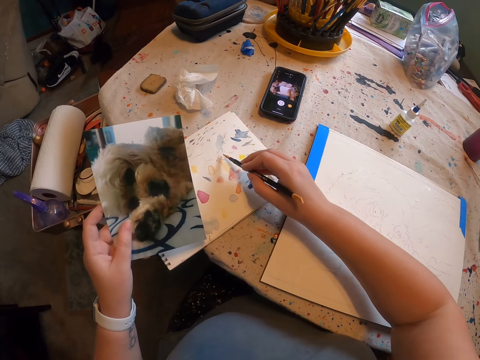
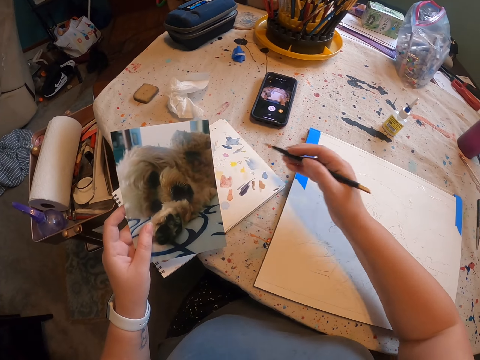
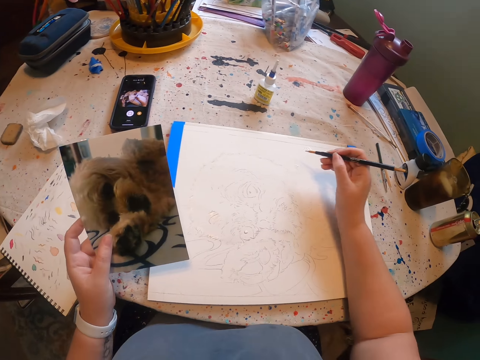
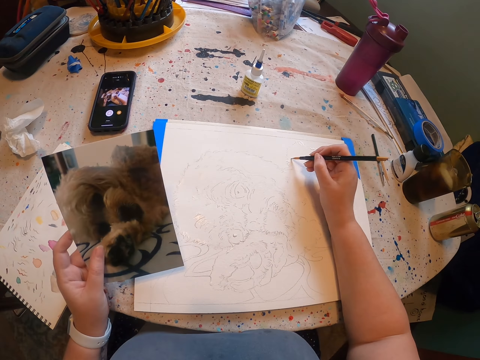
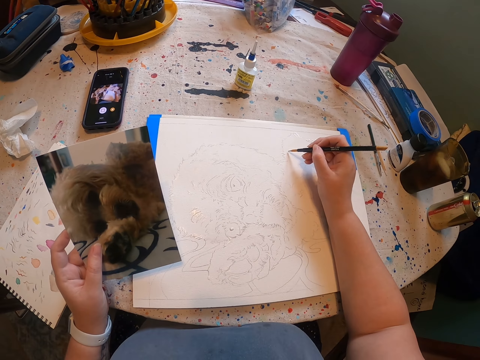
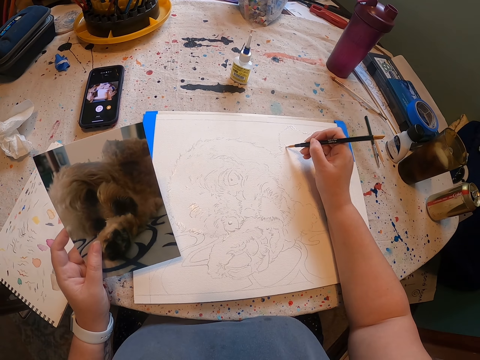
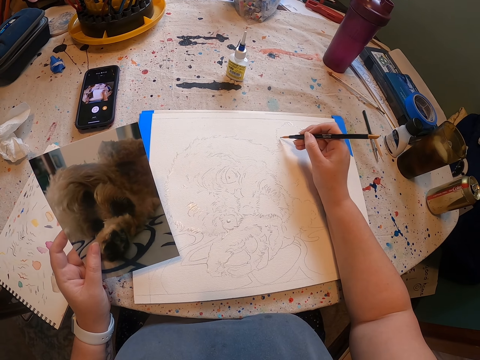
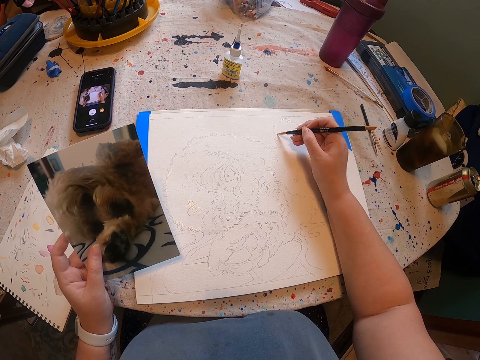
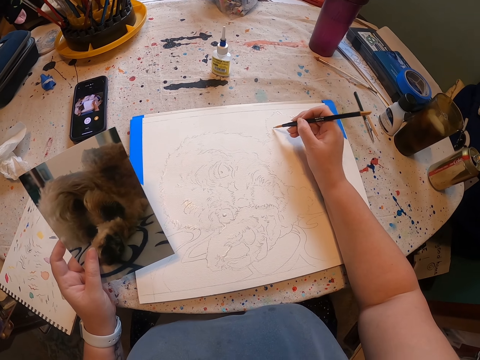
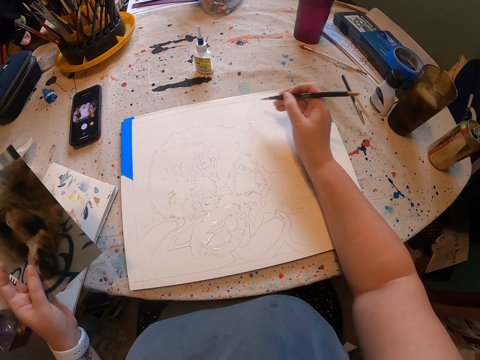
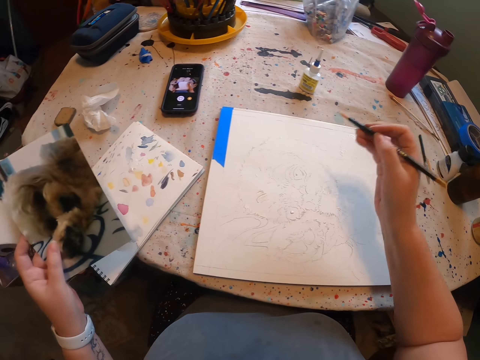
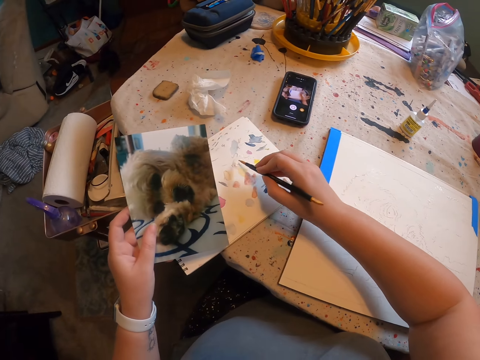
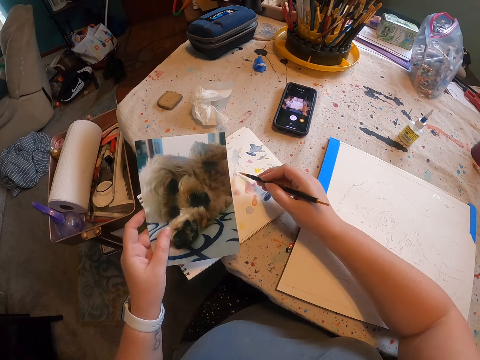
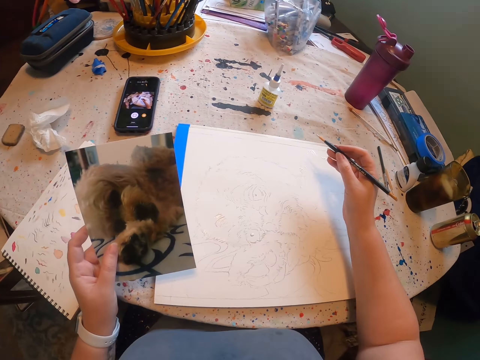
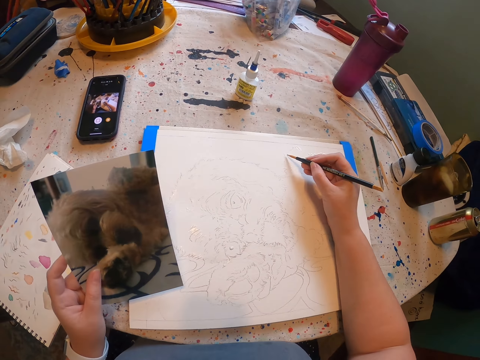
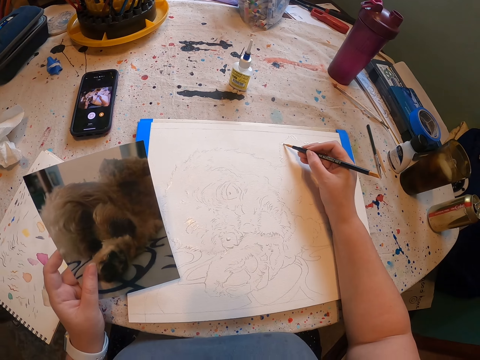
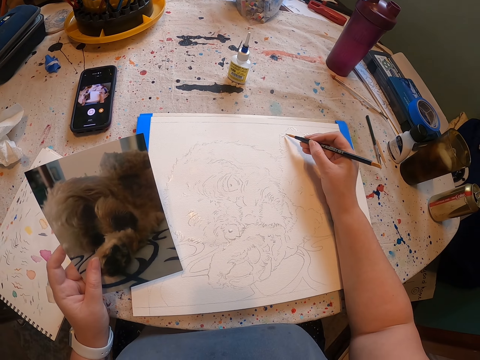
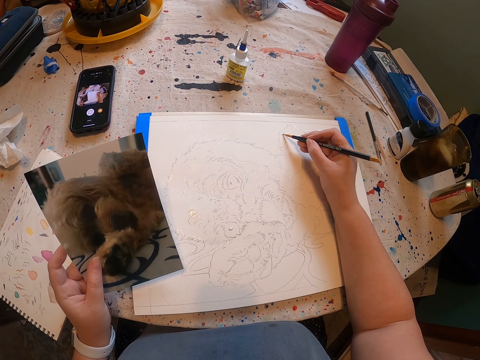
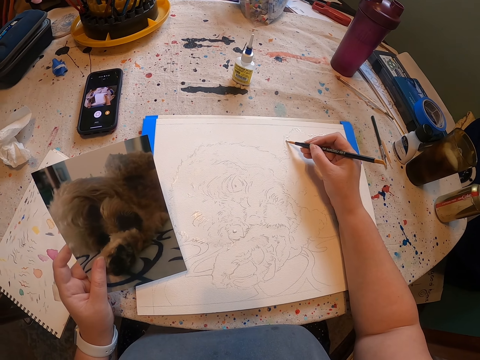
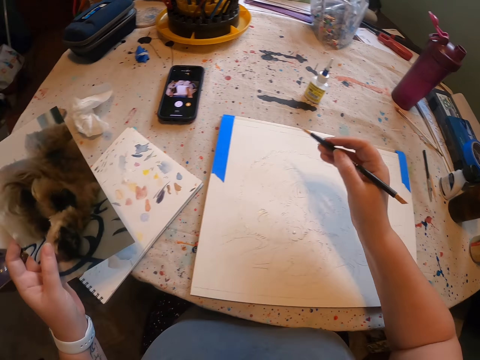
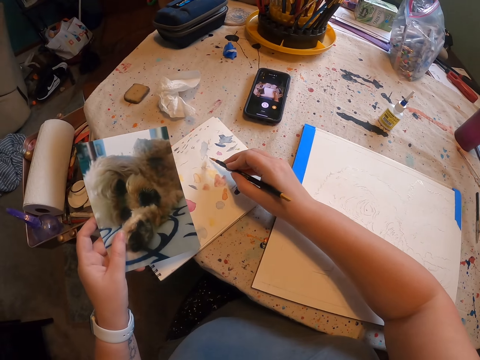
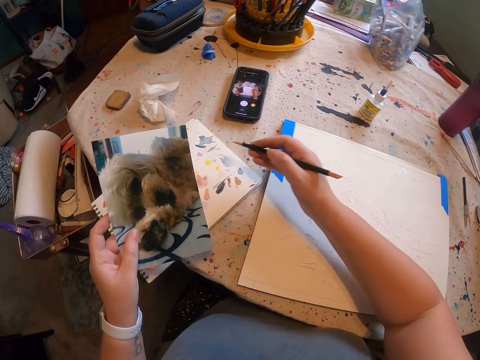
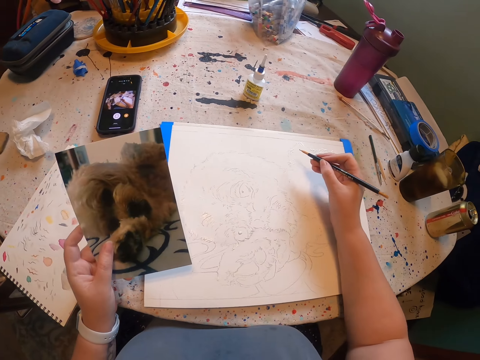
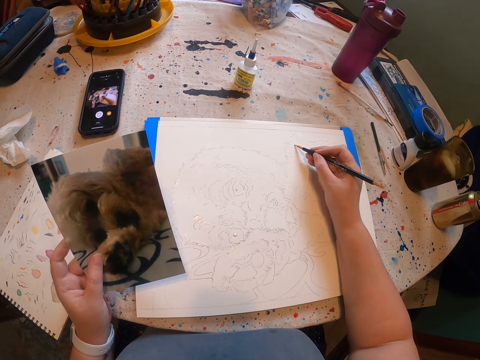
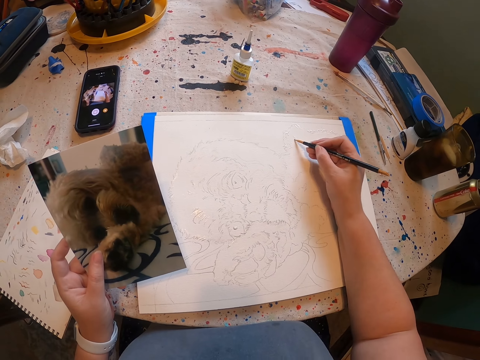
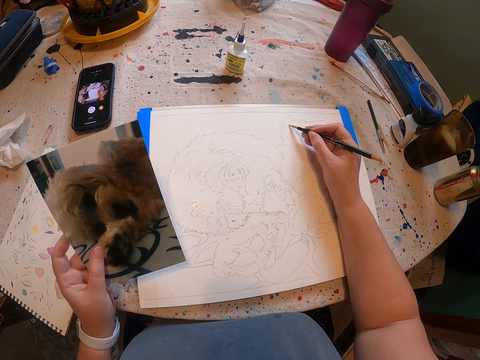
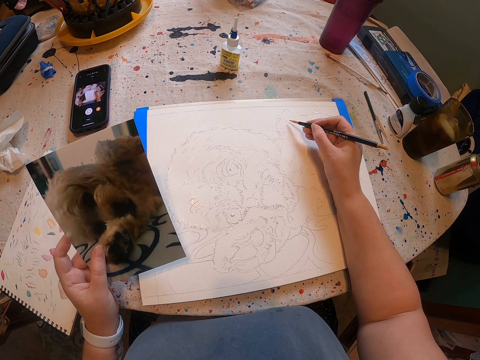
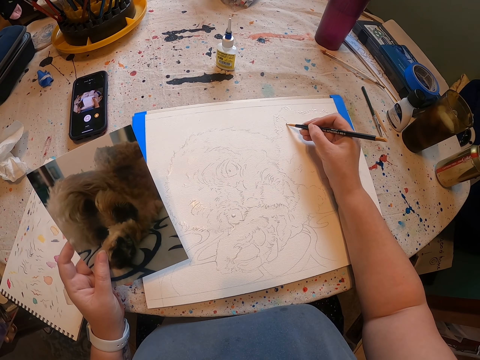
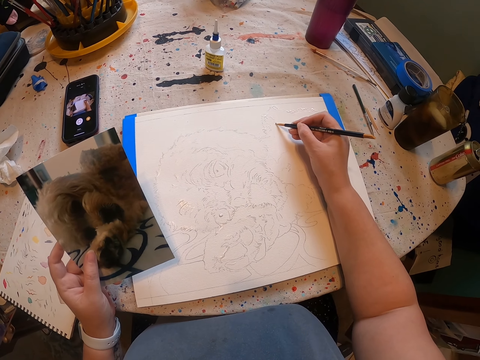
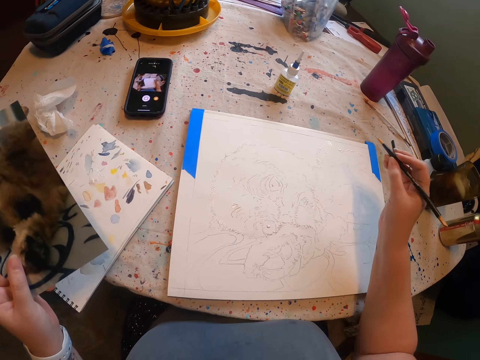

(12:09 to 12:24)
The camera wearer applies paint on a brush. They draw with the brush. They apply paint on the brush. They draw with the brush. They apply paint on the brush. They draw with the brush.

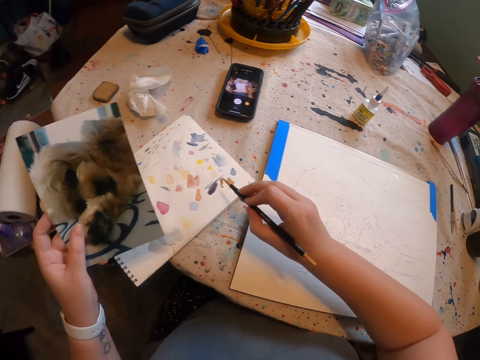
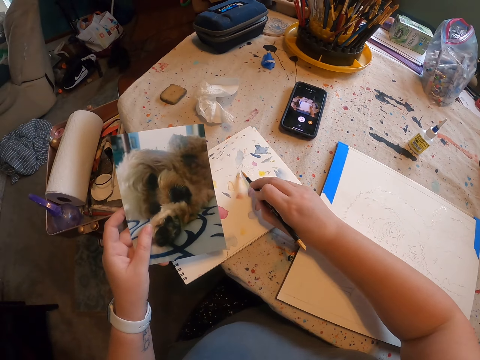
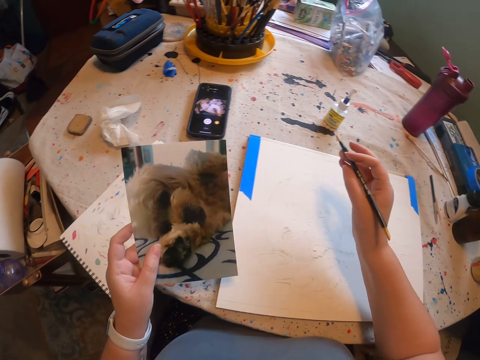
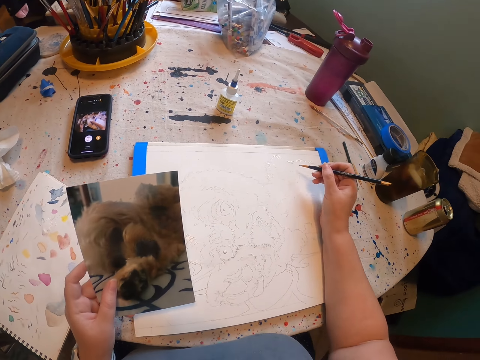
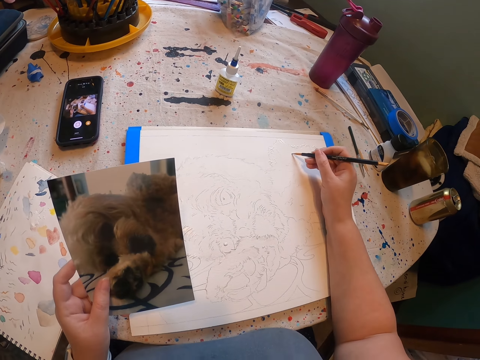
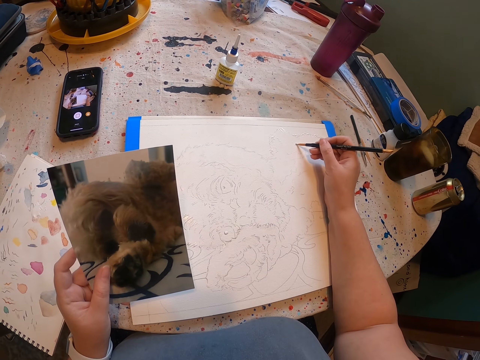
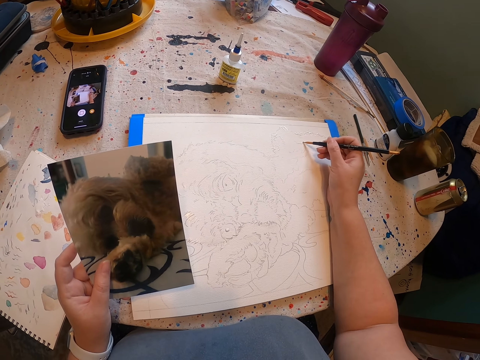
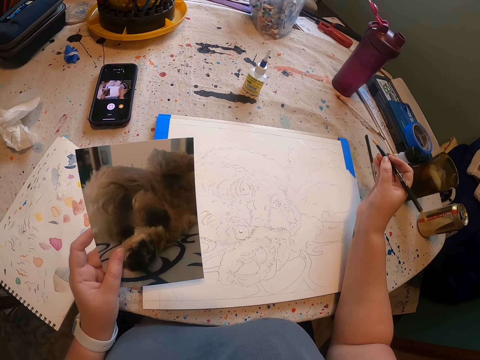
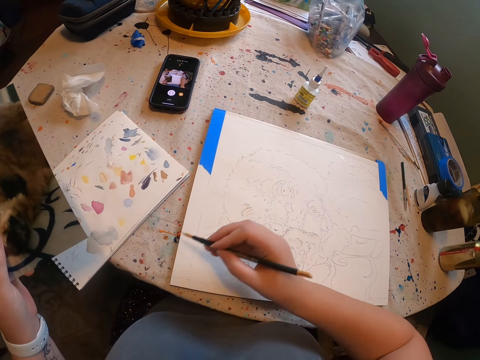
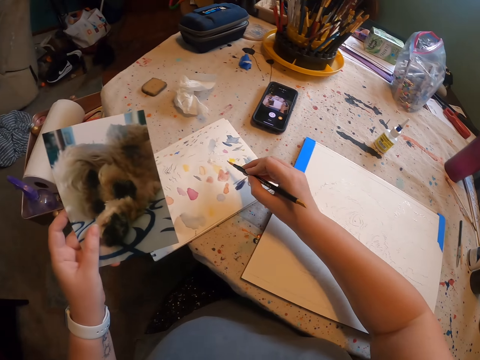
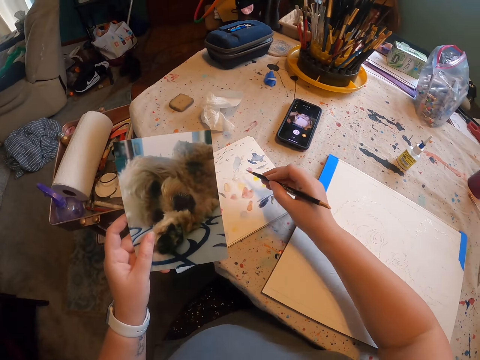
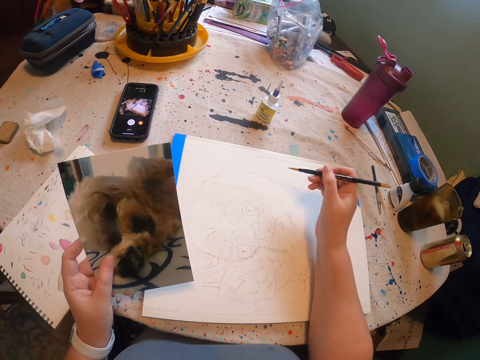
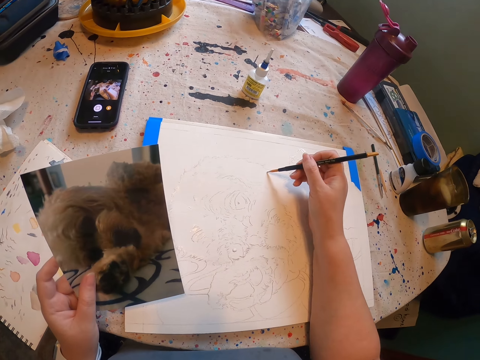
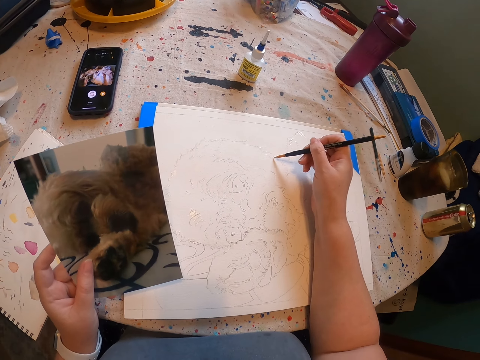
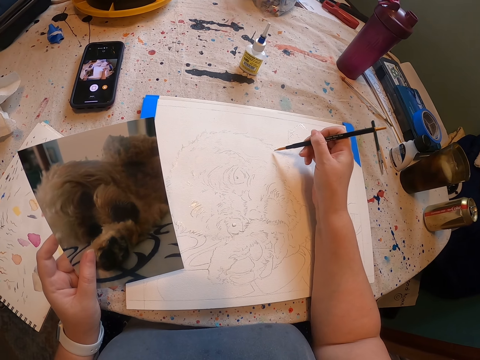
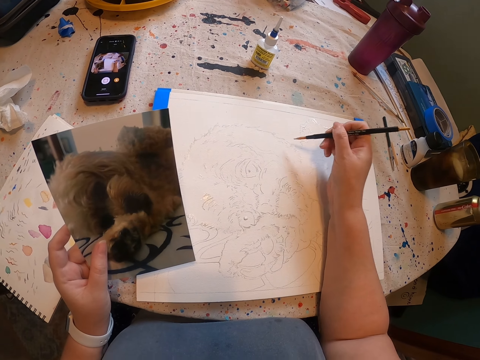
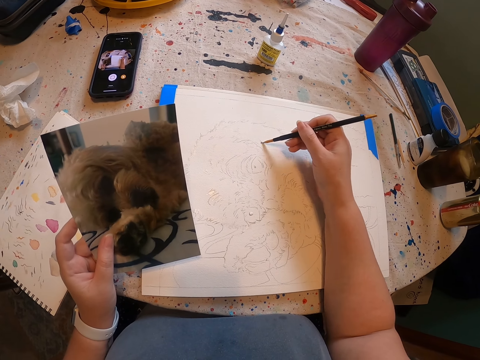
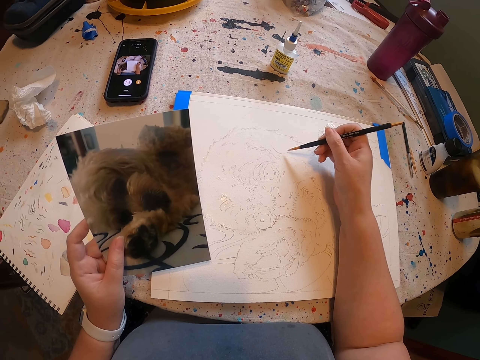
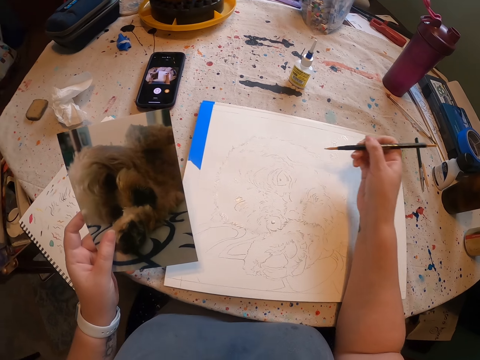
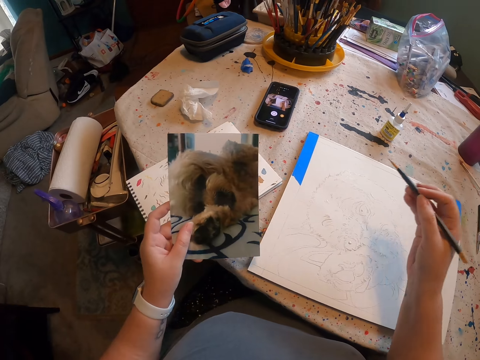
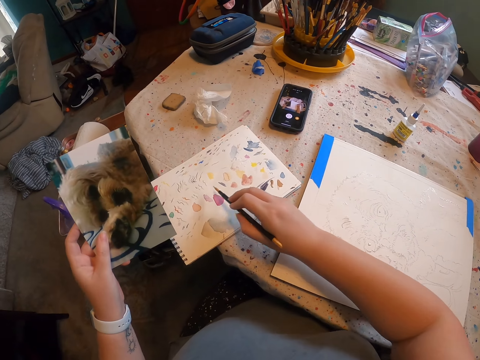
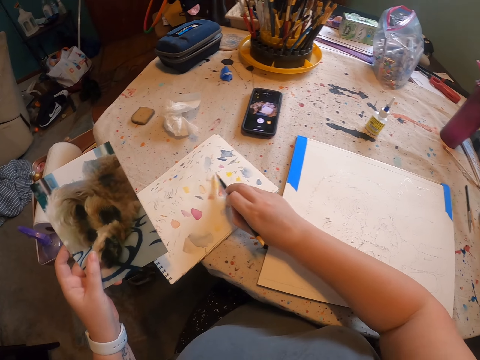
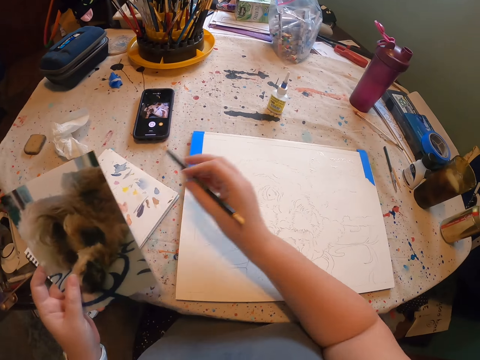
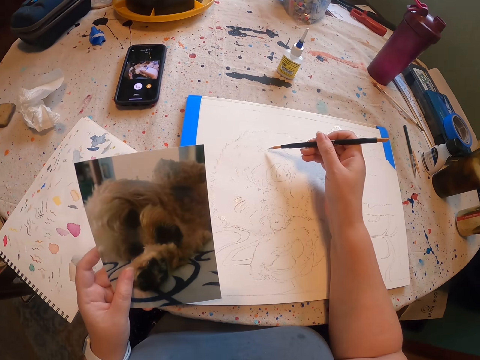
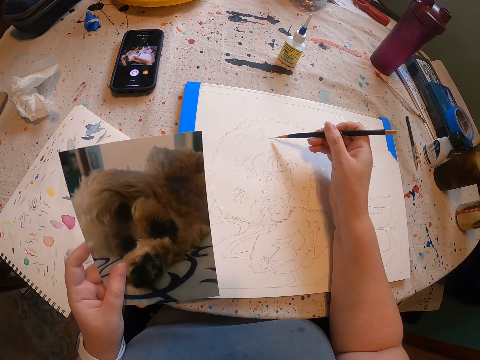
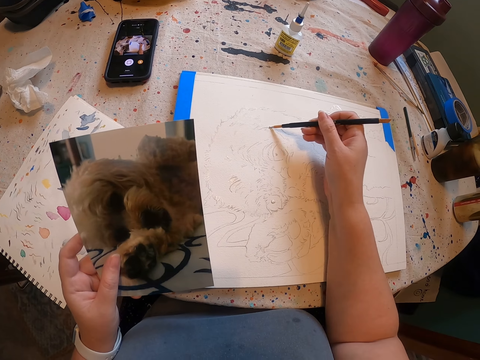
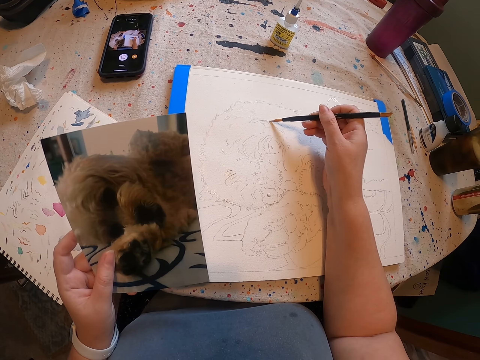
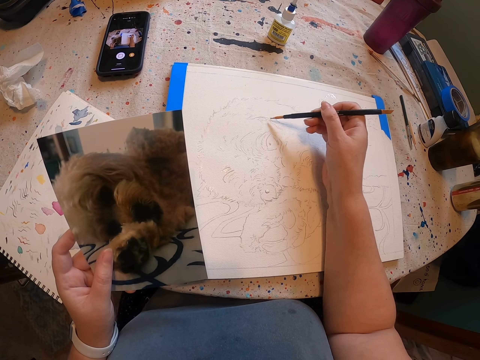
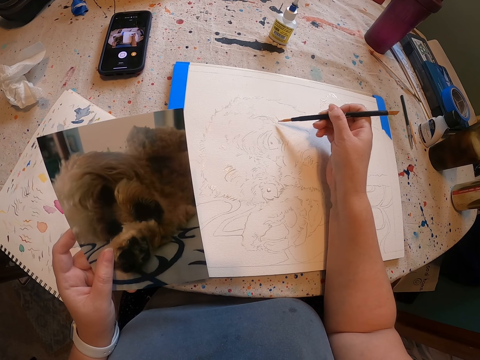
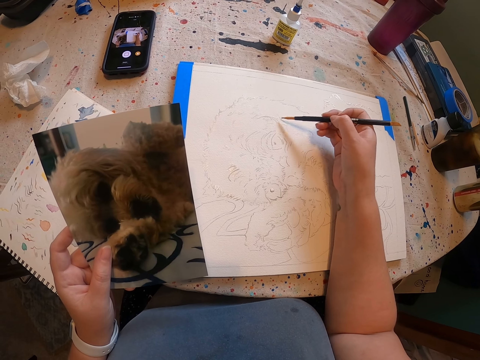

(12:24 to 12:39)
The camera wearer applies paint on a brush. They draw with the brush. They apply paint on the brush. They draw with the brush. They apply paint on the brush. They draw with the brush.
